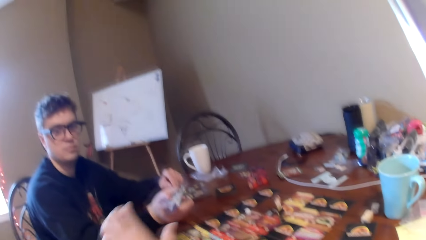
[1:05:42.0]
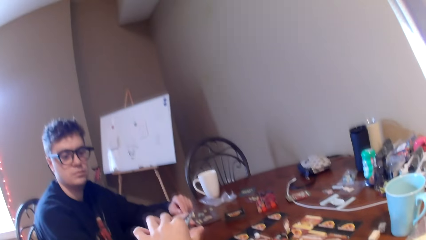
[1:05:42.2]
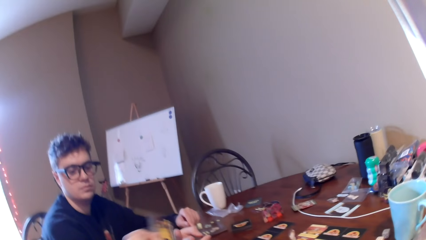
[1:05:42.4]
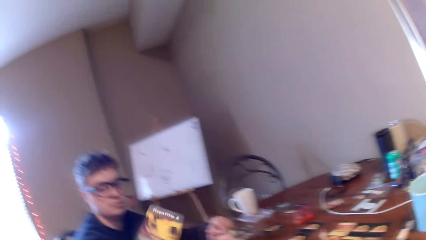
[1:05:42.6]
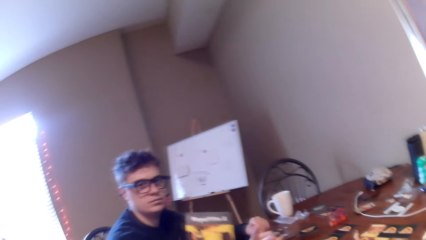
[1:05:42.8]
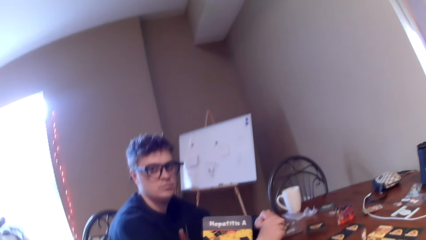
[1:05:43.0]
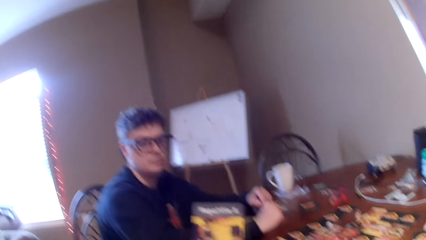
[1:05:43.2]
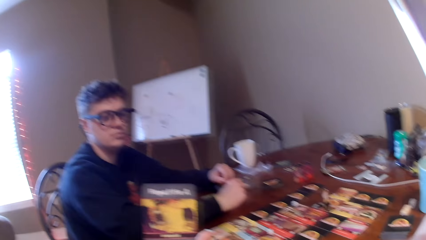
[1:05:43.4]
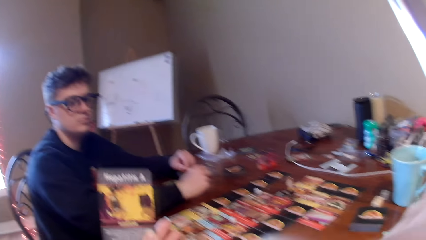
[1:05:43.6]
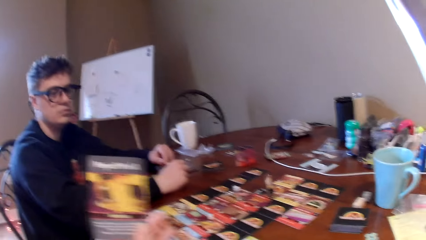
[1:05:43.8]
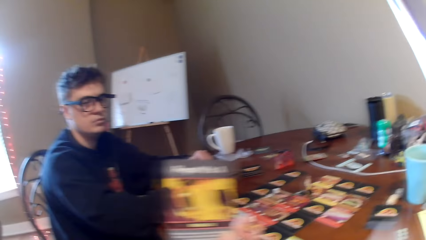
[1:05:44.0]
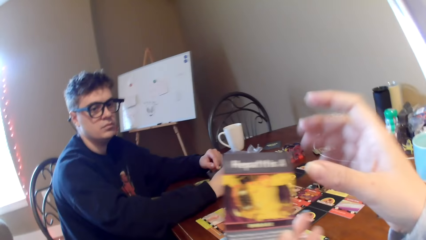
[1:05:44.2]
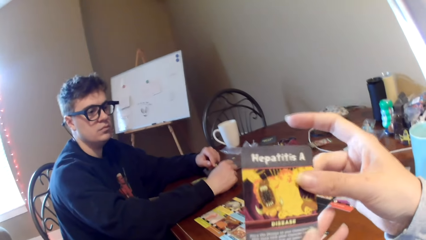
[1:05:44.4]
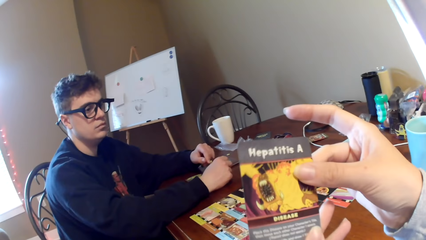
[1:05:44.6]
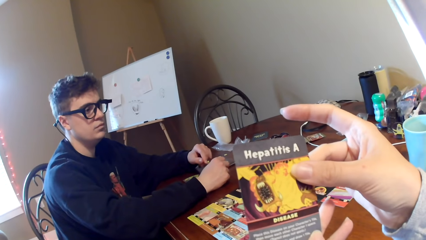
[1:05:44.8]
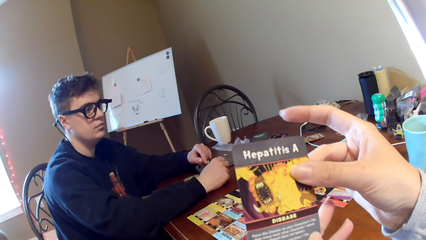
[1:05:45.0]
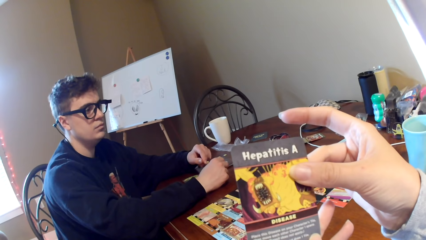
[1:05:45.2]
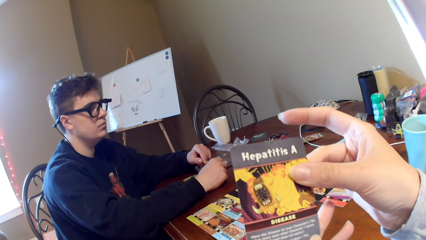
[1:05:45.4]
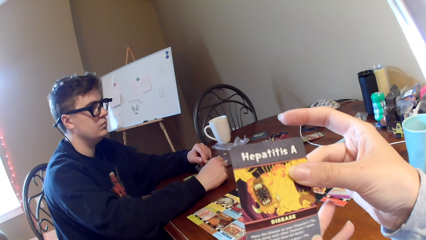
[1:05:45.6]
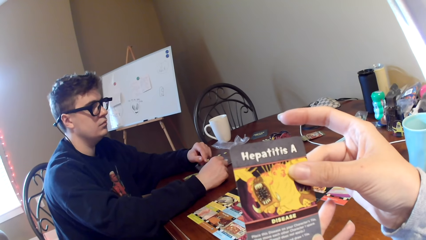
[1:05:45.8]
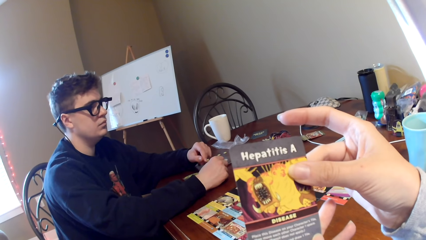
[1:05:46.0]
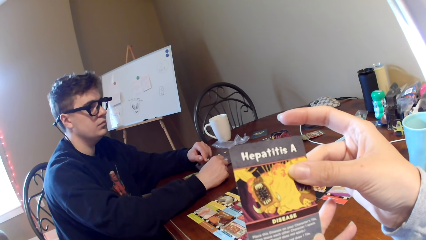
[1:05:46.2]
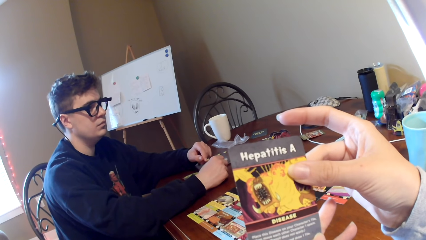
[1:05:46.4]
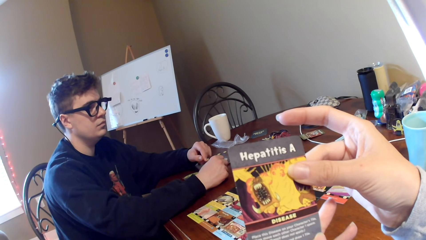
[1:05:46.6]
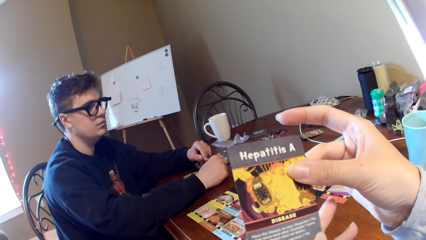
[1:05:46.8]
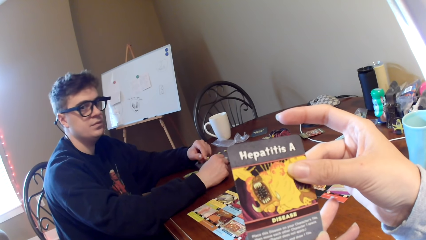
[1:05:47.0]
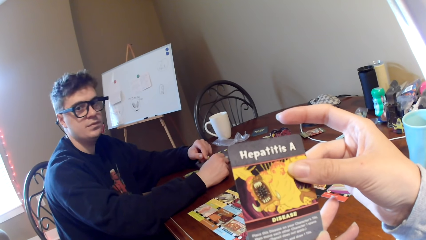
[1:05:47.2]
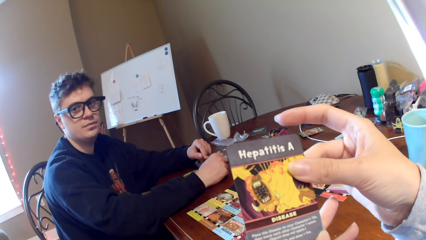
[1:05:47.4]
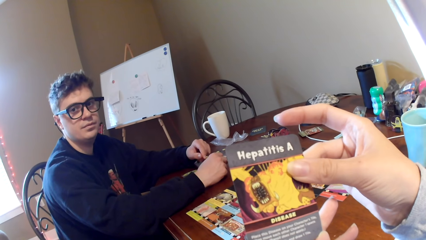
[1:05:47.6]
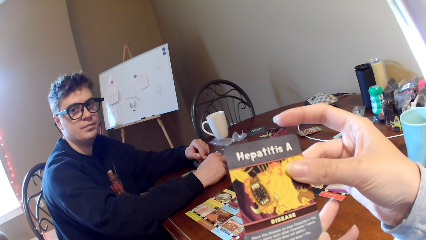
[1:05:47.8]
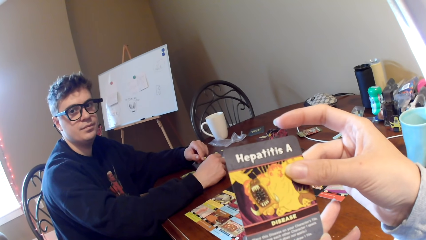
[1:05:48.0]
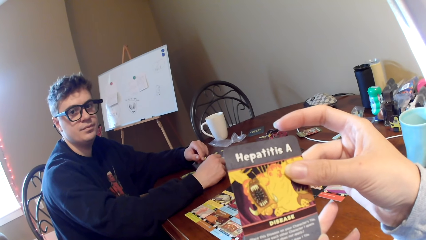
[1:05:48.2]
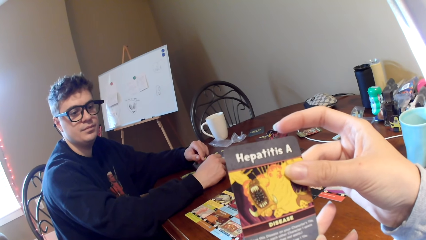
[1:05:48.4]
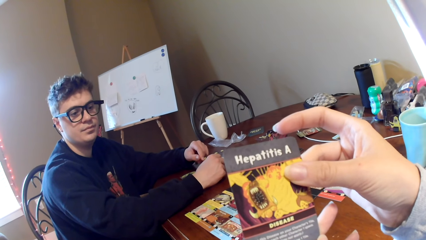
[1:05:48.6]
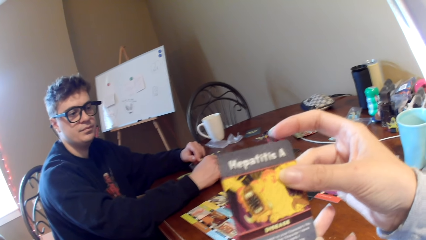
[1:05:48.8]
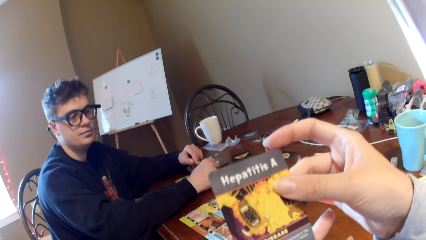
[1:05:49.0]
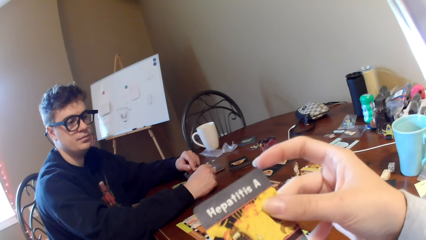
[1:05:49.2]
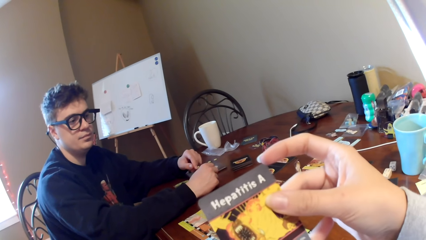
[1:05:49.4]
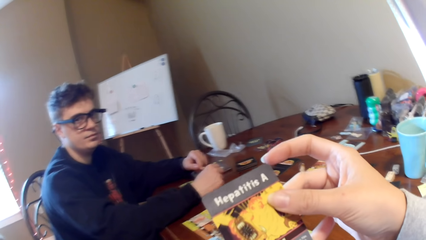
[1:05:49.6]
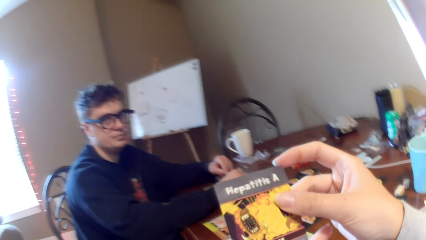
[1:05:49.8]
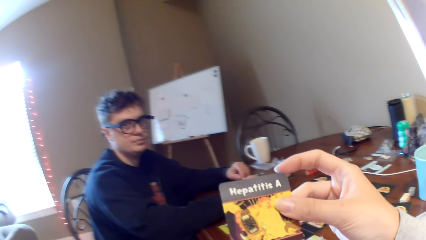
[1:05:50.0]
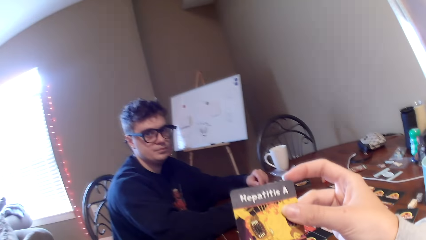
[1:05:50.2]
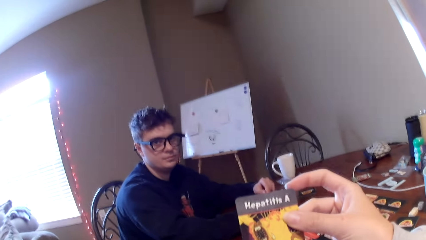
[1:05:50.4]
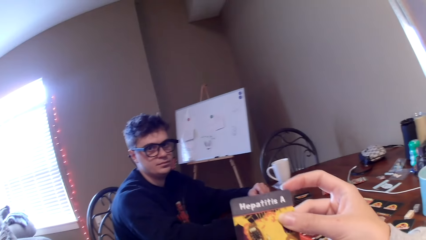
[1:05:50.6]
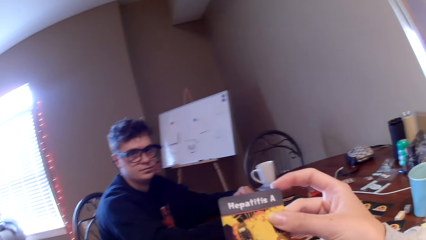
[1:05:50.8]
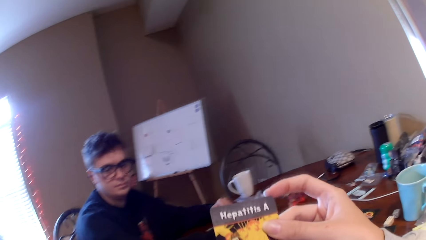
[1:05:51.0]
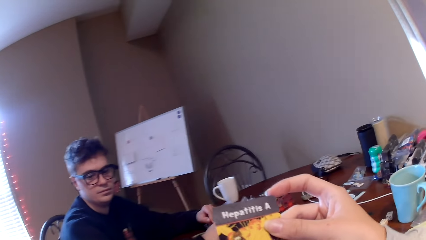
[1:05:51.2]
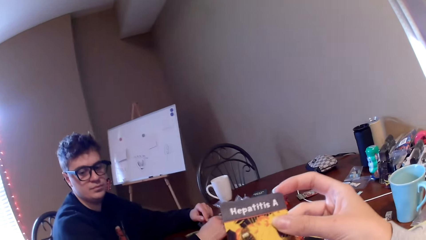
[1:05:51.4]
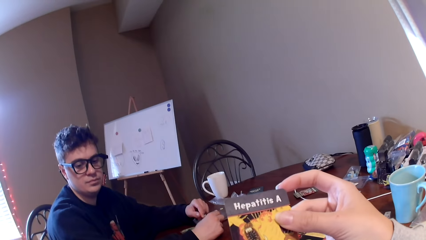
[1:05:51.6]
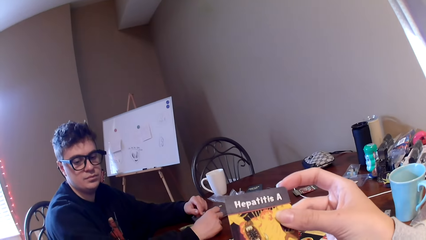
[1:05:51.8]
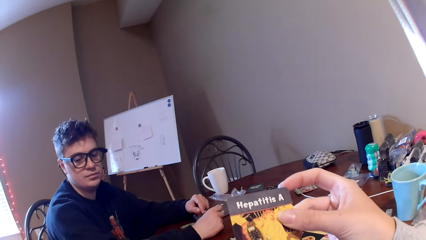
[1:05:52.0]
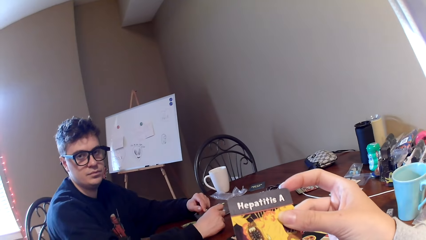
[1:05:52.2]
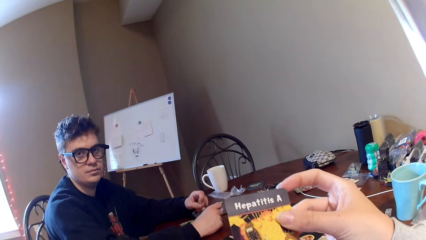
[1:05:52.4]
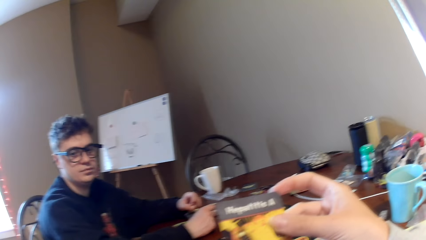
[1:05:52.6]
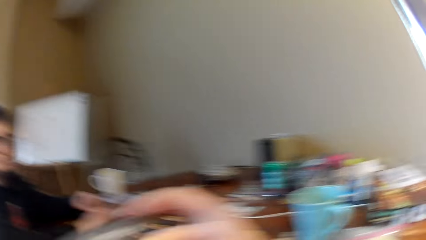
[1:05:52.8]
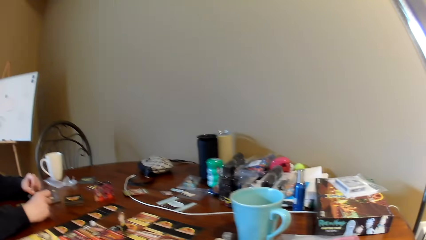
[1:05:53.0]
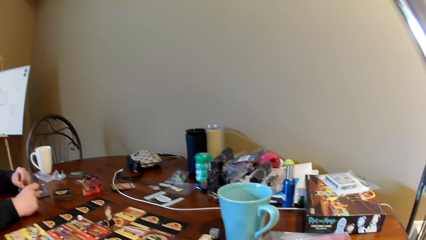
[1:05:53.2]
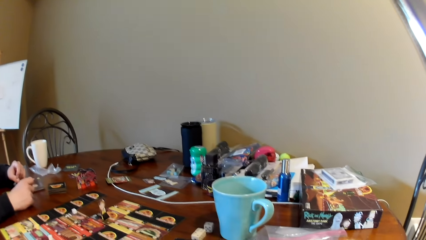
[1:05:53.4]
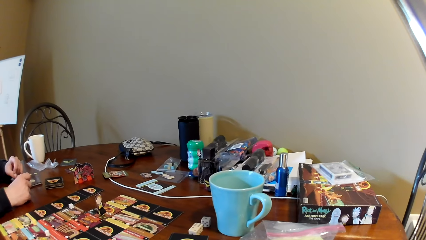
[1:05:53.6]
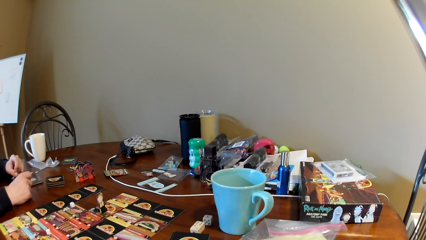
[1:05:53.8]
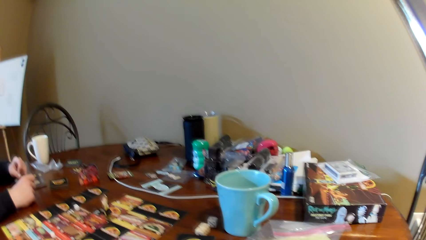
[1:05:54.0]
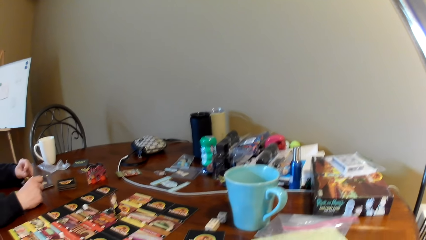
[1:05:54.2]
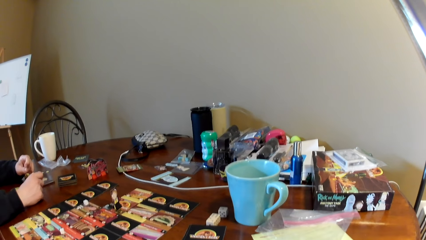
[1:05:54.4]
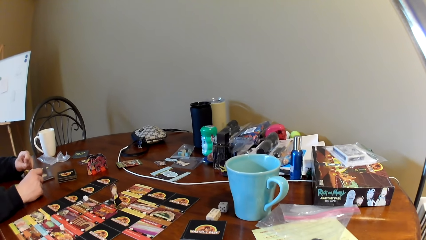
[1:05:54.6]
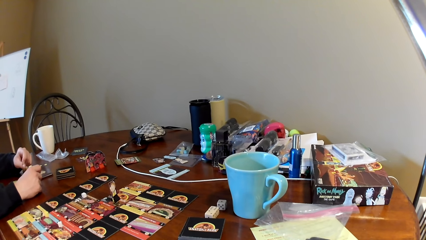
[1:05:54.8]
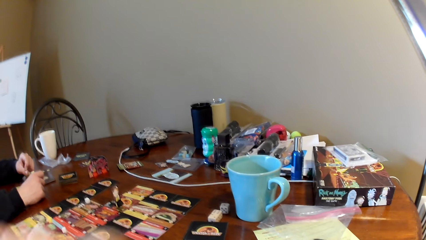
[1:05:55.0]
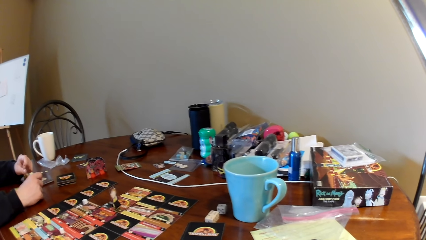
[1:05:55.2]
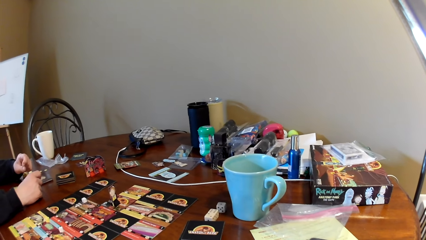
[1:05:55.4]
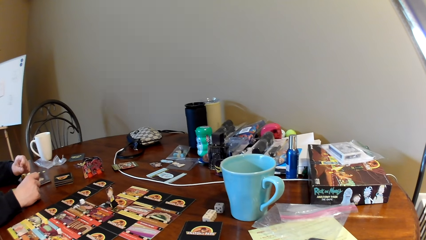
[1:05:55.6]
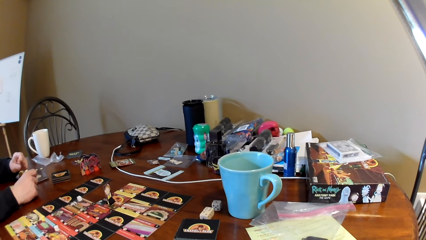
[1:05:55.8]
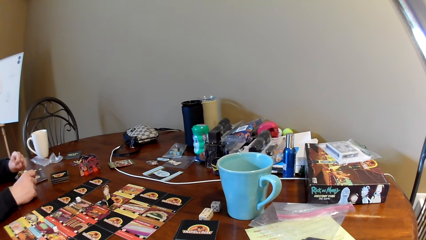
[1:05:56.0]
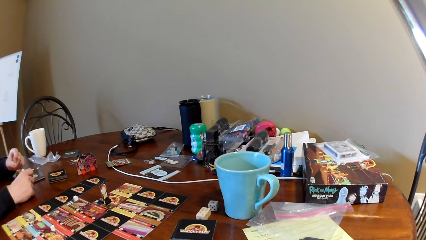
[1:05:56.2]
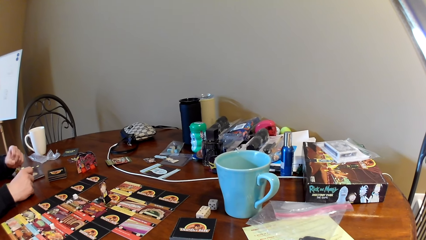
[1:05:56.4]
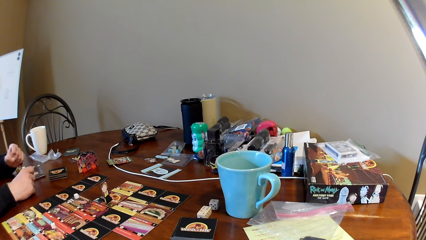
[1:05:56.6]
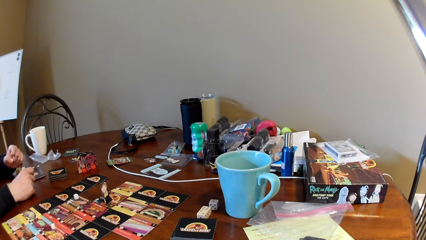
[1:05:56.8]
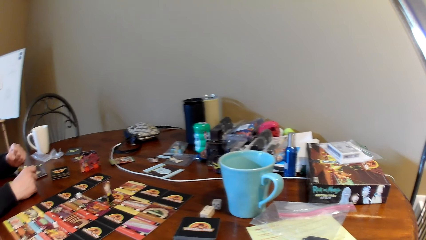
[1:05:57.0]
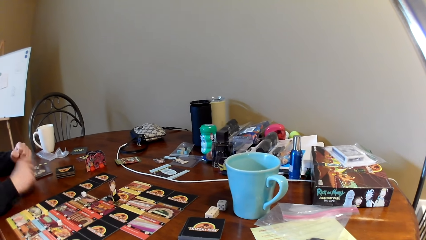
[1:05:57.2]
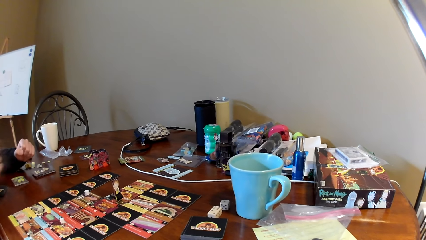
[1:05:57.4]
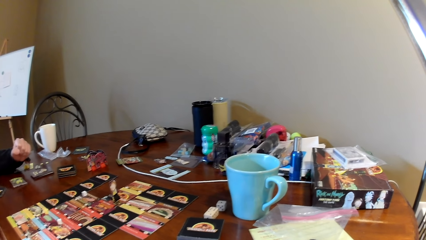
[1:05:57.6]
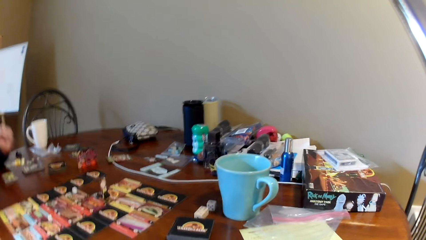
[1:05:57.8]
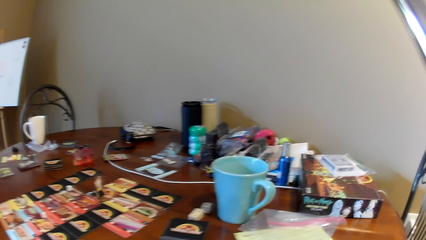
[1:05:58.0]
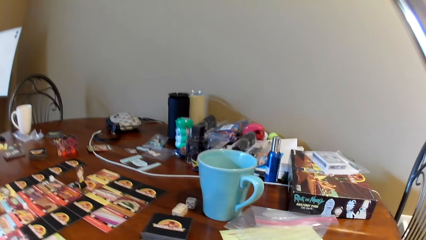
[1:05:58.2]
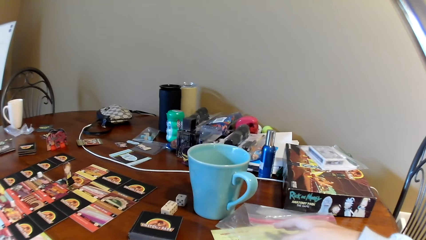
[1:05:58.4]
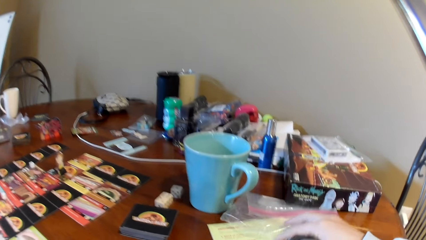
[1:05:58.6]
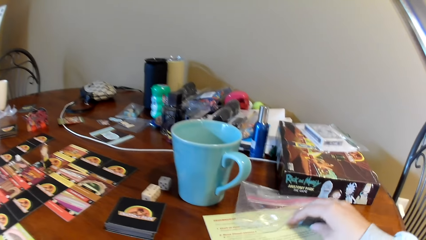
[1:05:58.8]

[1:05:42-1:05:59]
A man gives the camera wearer a card or paper. The camera wearer looks at the card. They converse with the man. They put the card aside. They look at the table.
